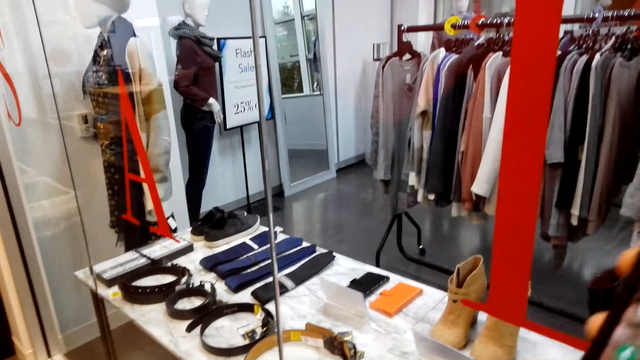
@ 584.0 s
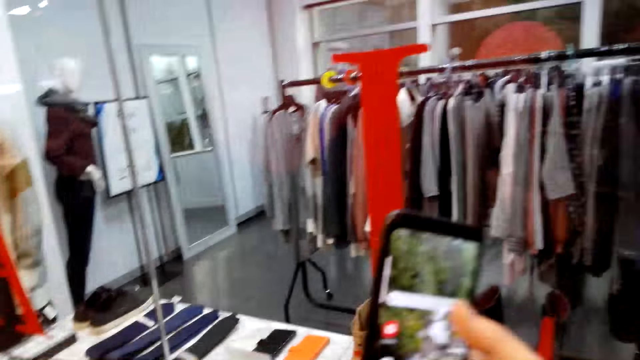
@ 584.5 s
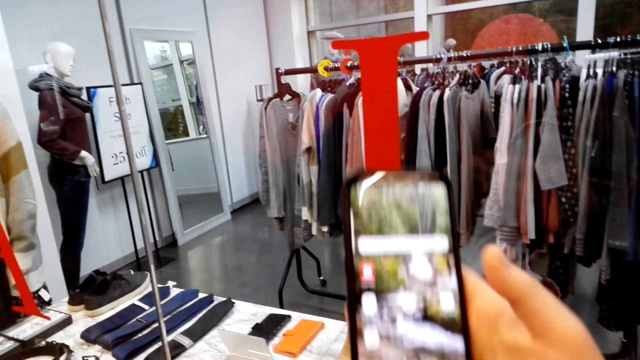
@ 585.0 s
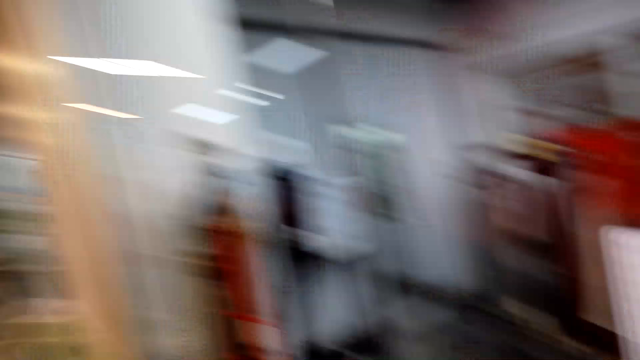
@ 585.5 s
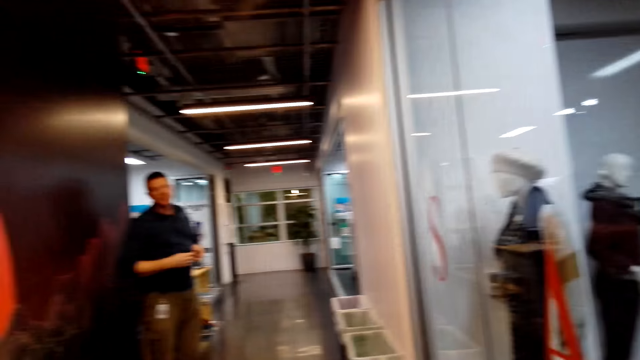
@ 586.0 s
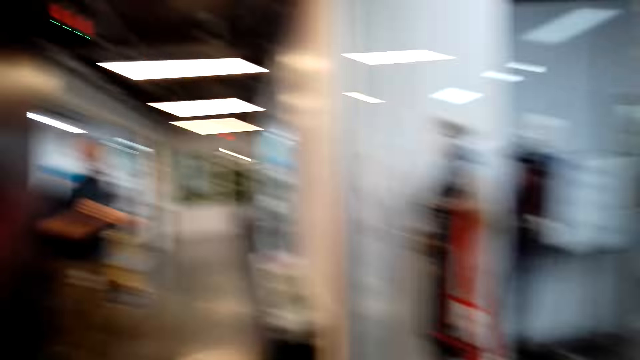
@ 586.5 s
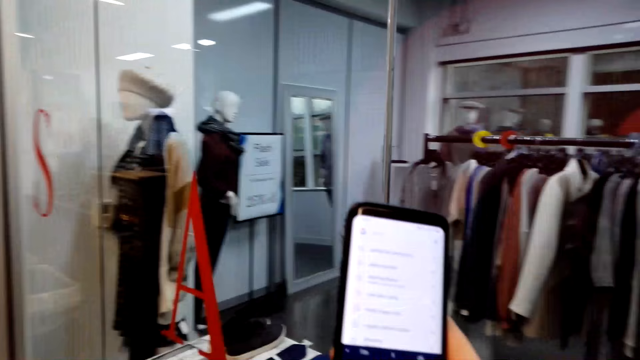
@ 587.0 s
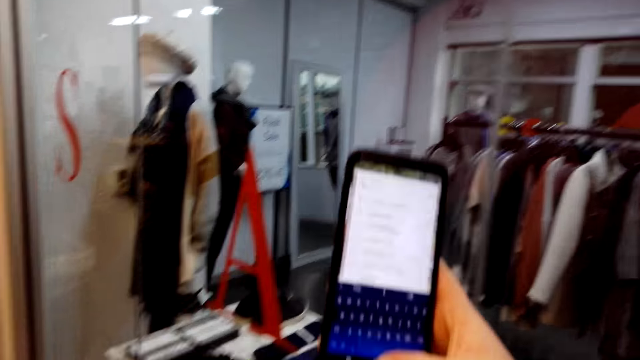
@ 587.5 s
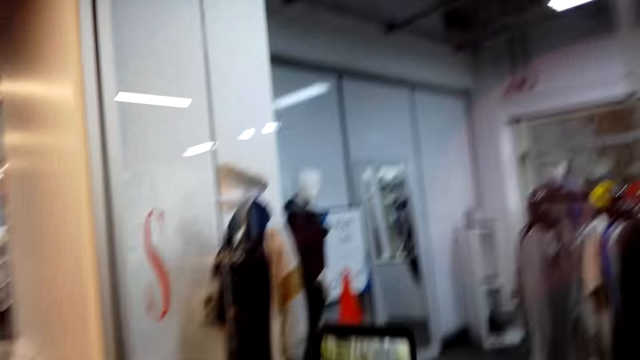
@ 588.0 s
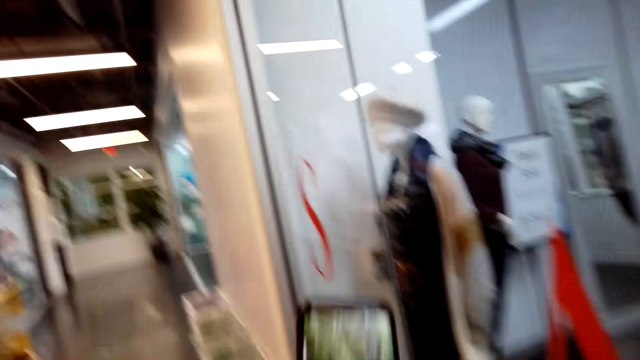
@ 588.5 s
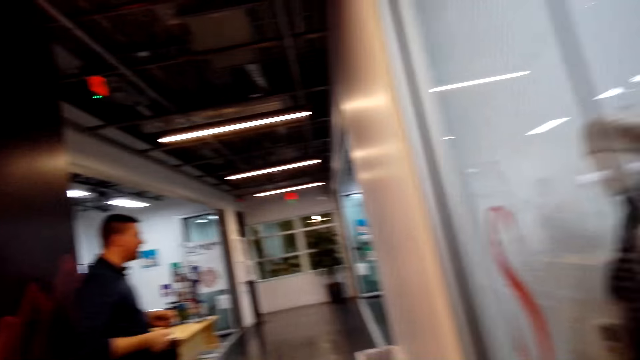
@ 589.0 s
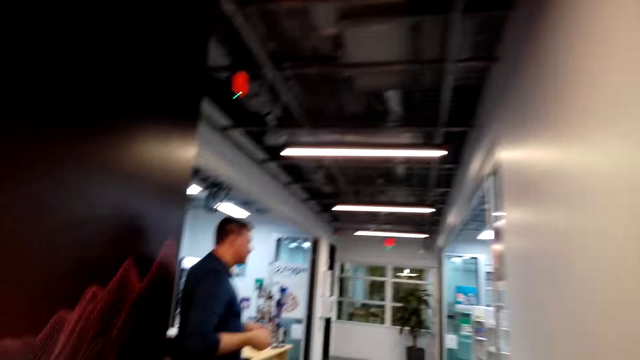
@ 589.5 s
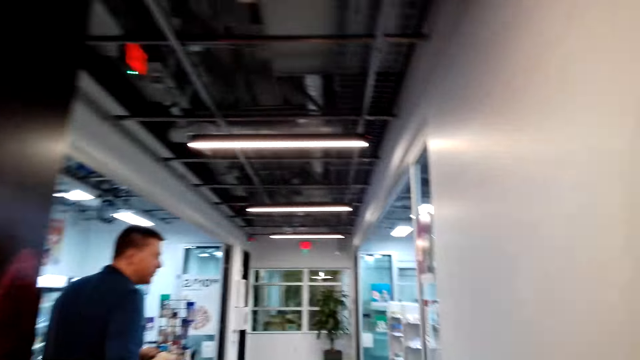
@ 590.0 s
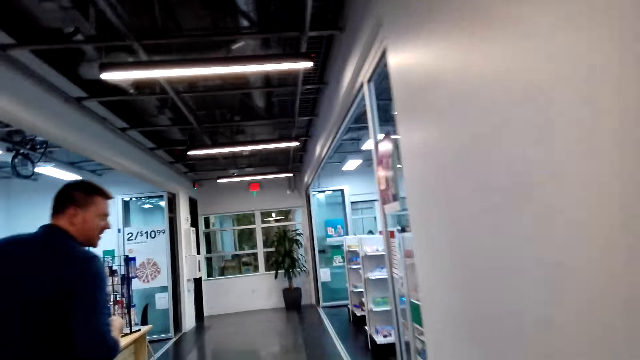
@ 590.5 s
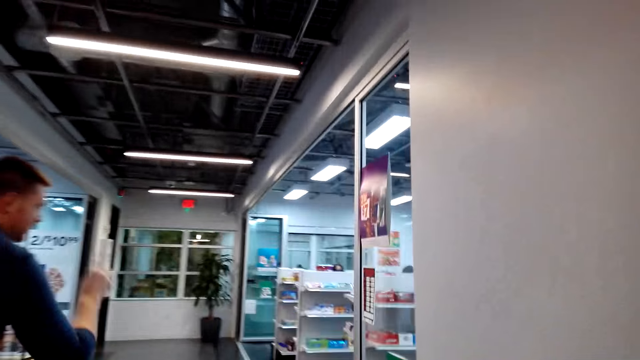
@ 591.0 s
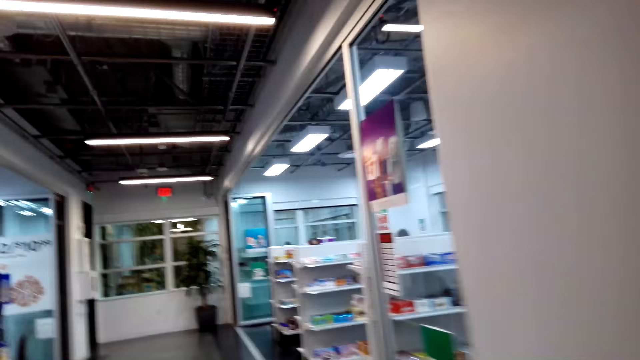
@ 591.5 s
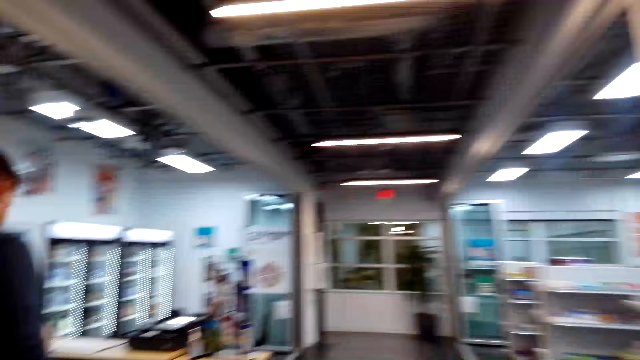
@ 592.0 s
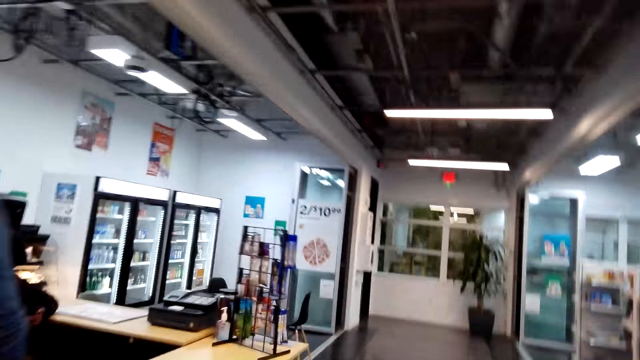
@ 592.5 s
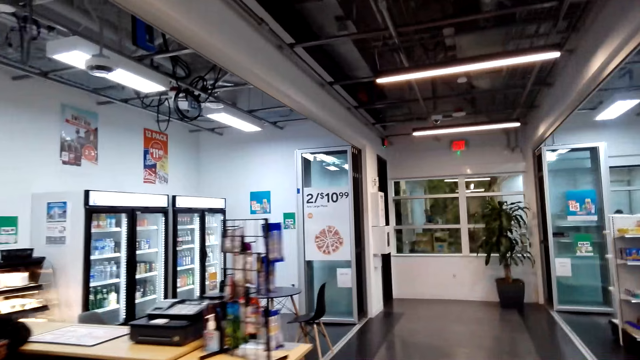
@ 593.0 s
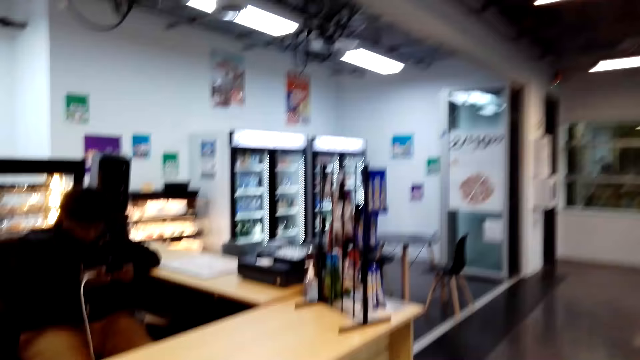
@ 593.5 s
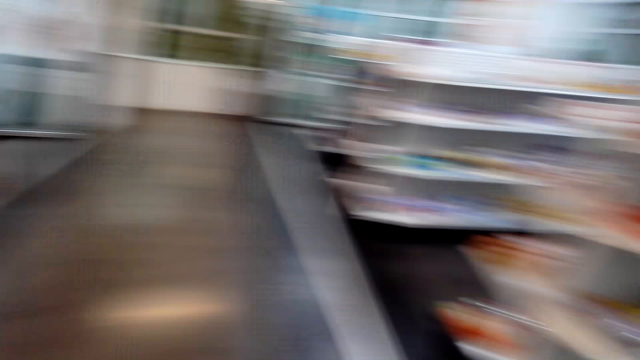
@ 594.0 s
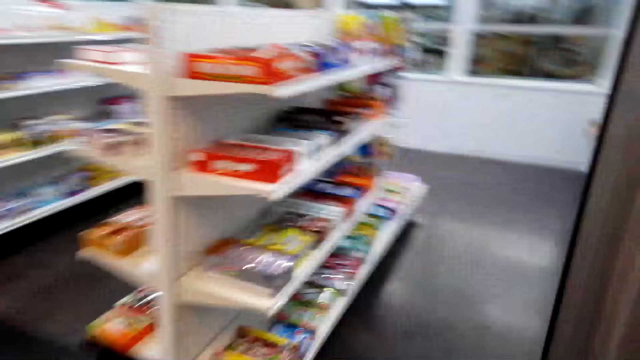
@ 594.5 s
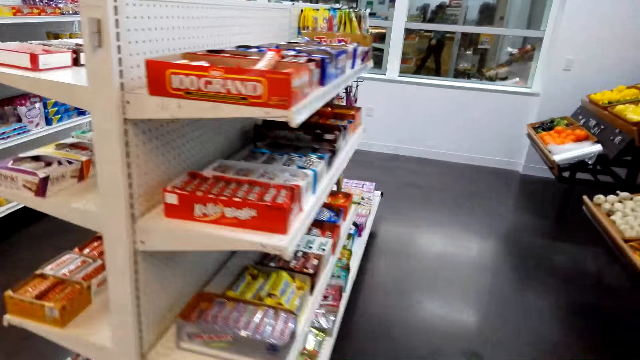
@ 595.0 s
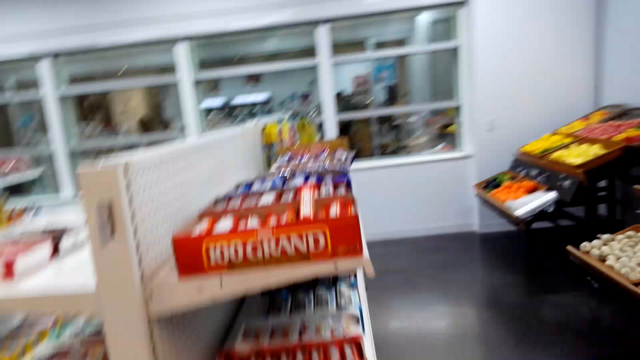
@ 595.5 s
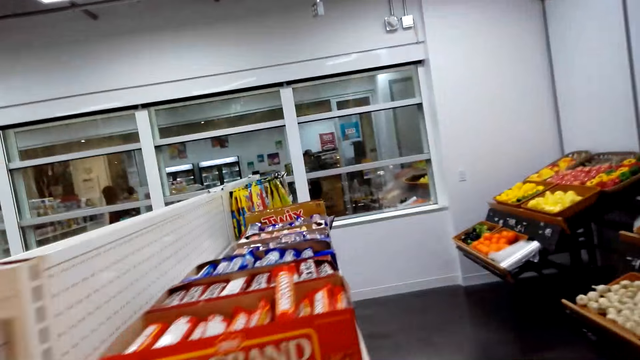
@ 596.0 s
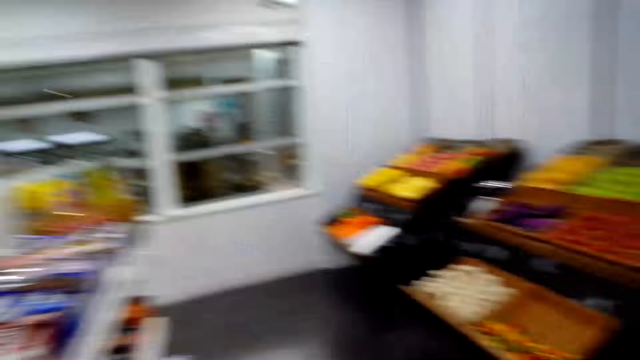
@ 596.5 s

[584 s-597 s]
The camera wearer uses the phone. They talk to a man. They walk in the supermarket. They talk to the man. They walk around the shop.

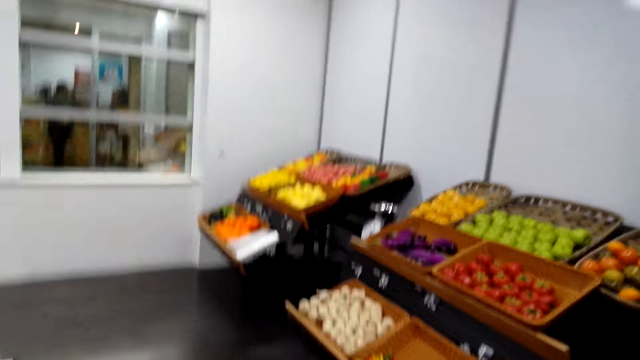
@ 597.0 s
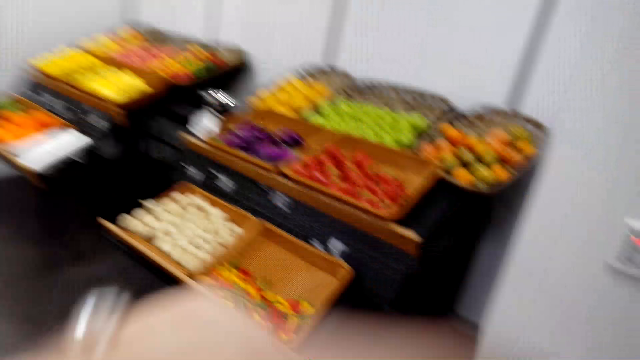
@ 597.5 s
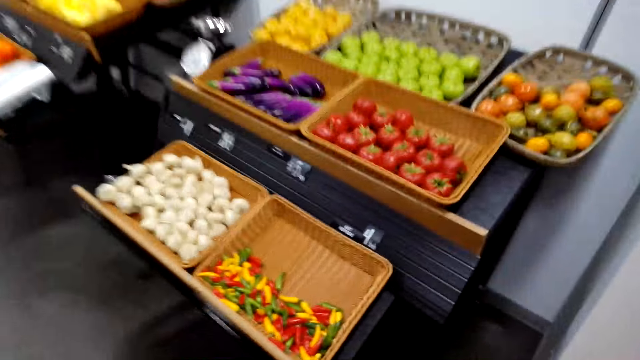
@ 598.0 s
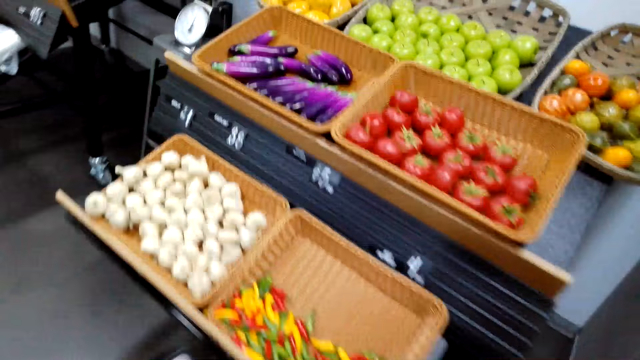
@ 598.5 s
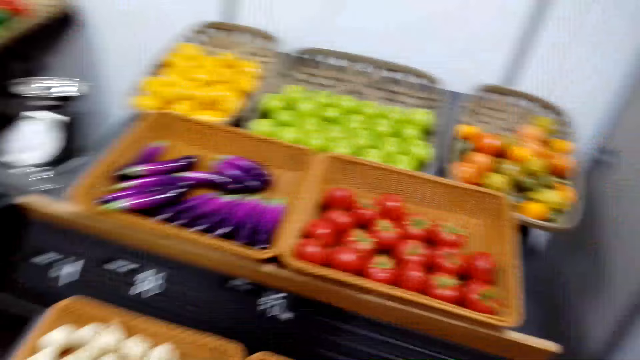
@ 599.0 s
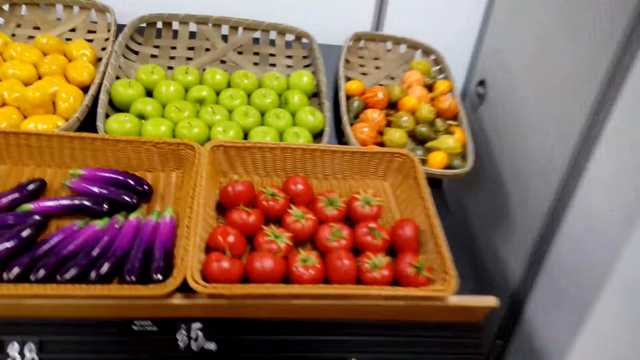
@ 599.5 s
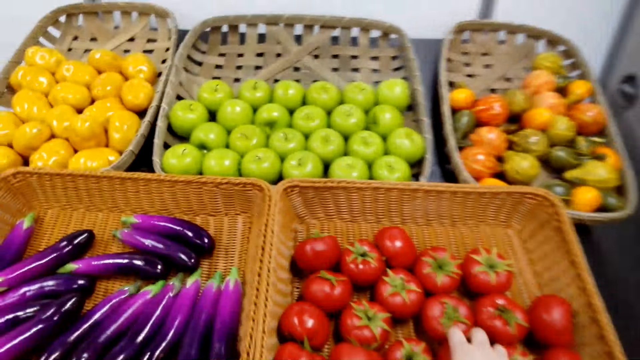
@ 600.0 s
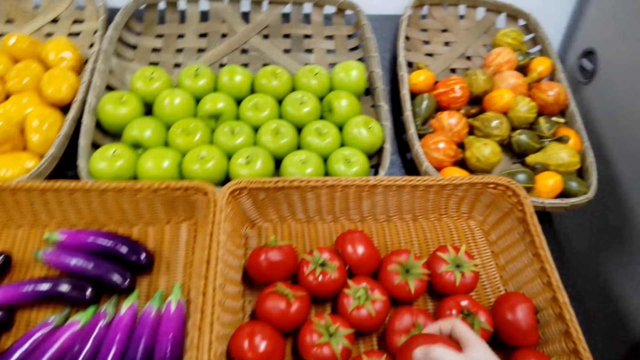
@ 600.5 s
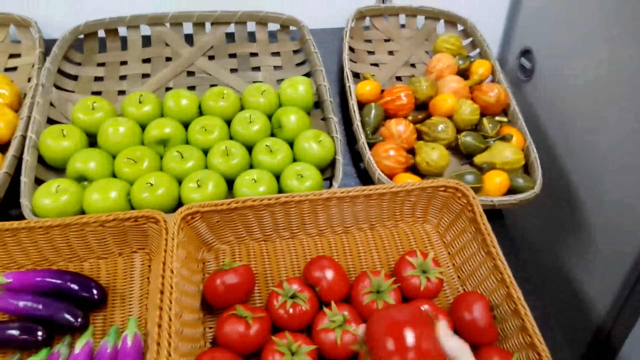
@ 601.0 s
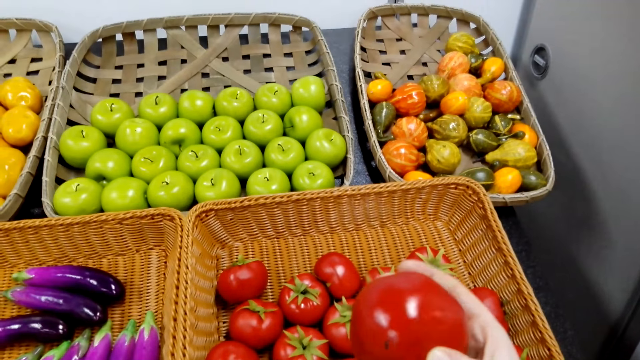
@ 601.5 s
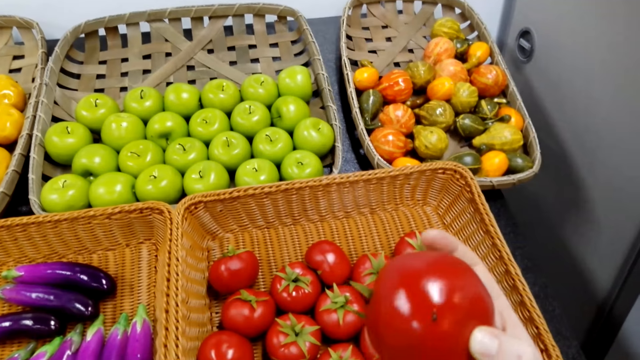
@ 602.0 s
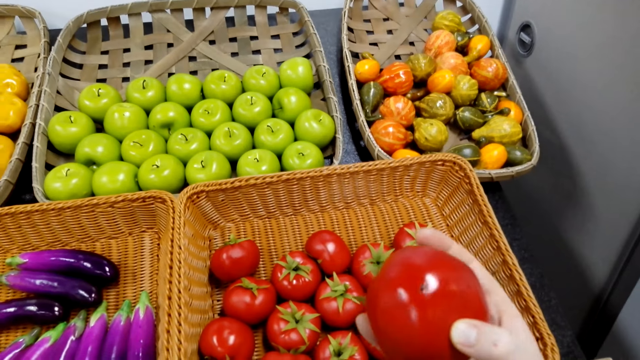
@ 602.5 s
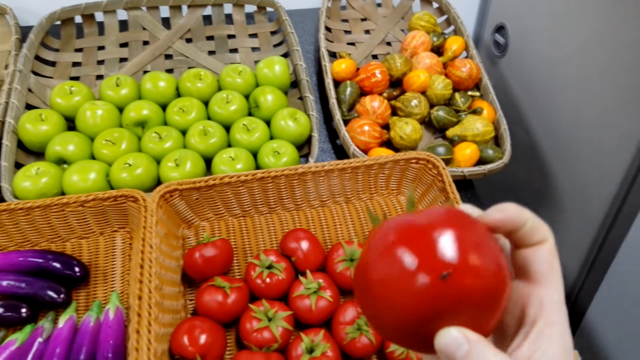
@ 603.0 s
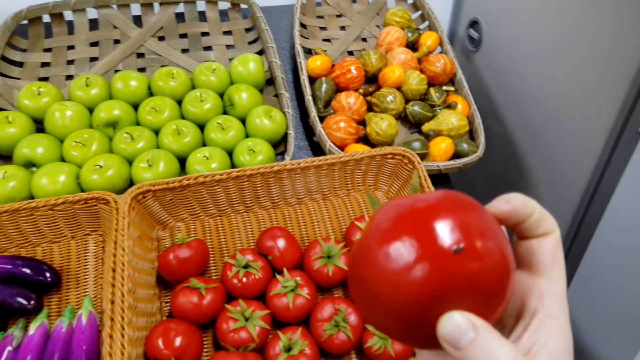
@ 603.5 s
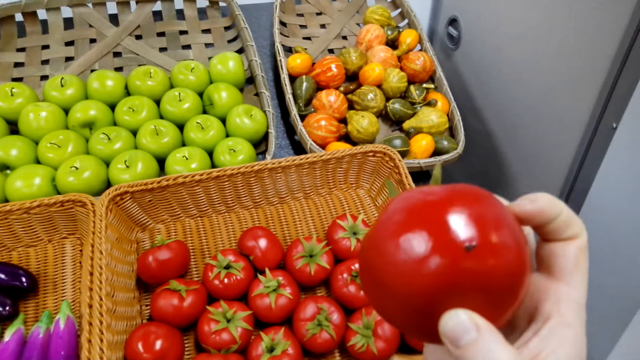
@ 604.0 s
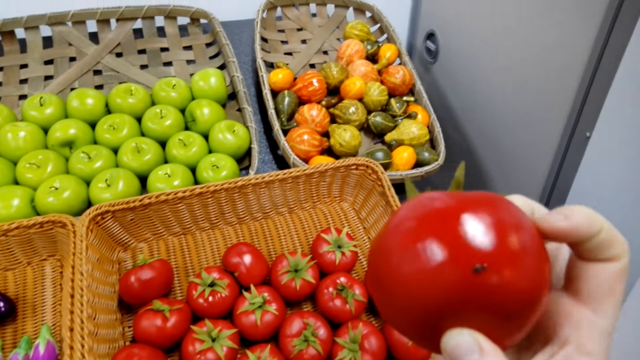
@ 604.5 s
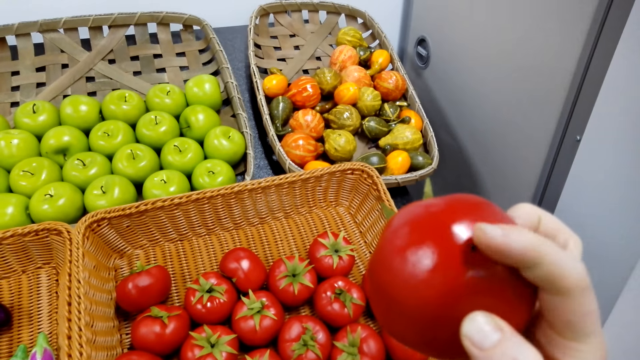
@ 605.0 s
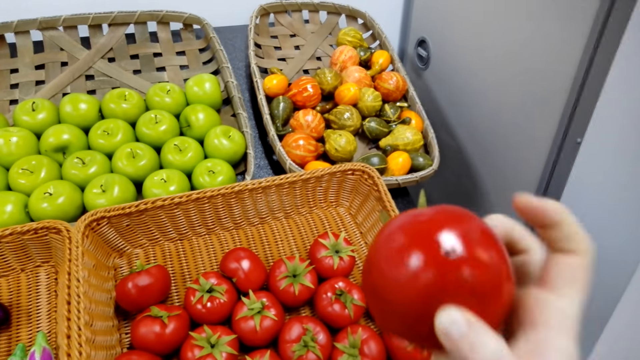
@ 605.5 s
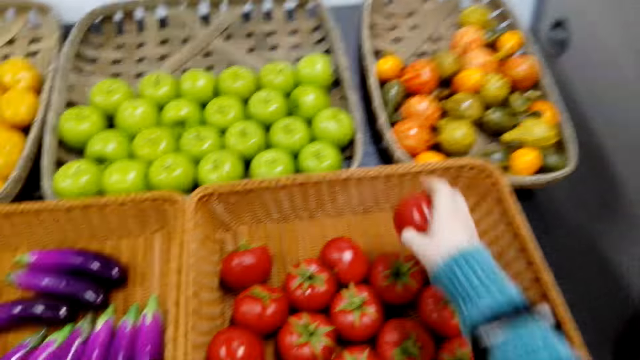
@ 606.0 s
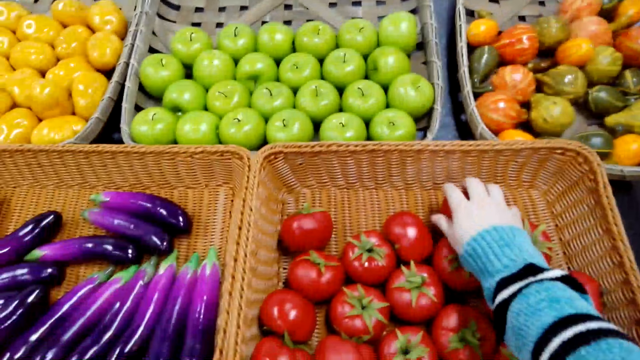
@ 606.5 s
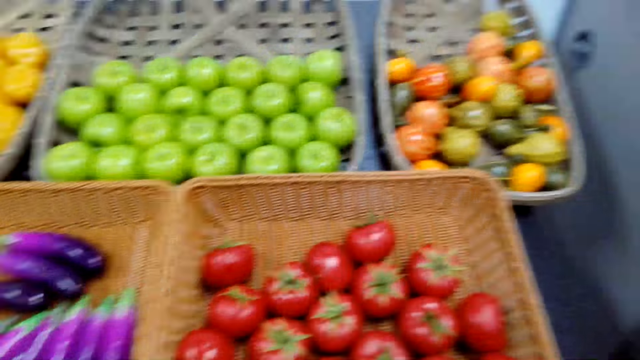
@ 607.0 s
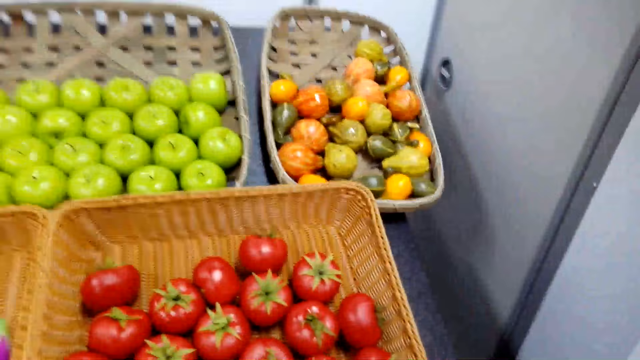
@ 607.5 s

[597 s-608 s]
The camera wearer picks a tomato. They look at the tomato. They place the tomato in the basket.
